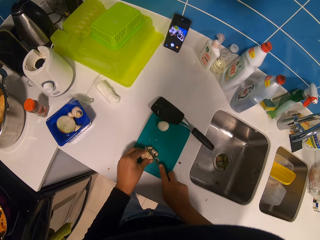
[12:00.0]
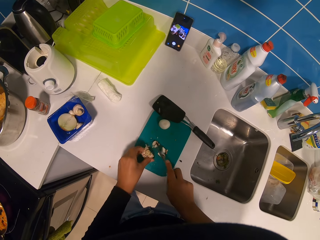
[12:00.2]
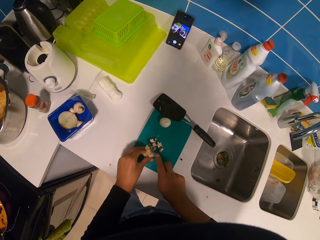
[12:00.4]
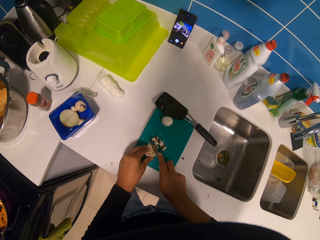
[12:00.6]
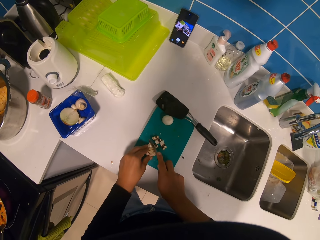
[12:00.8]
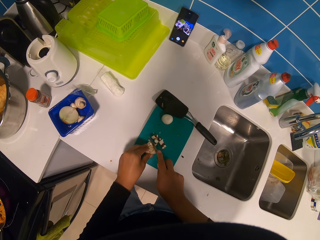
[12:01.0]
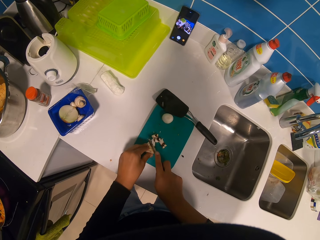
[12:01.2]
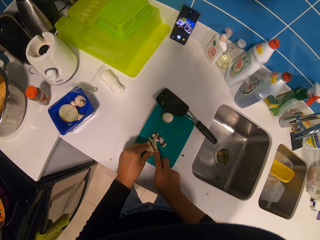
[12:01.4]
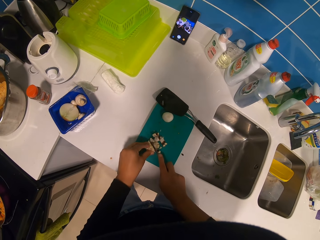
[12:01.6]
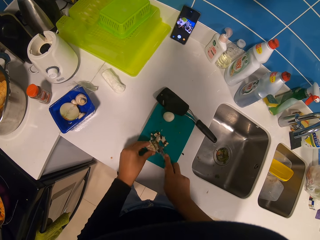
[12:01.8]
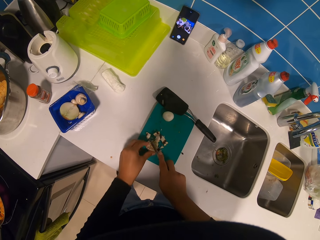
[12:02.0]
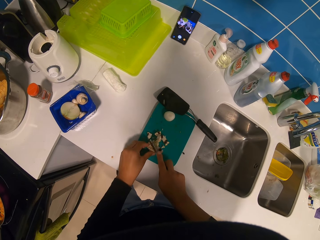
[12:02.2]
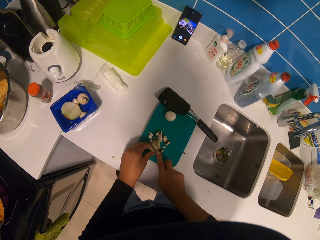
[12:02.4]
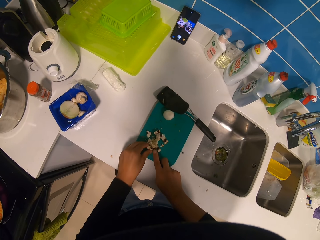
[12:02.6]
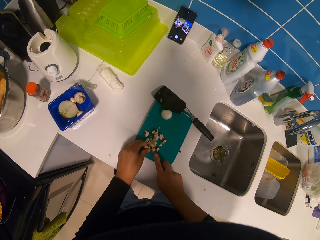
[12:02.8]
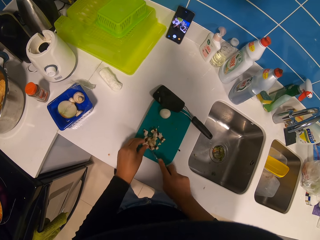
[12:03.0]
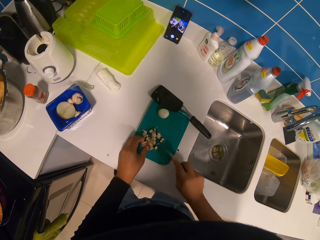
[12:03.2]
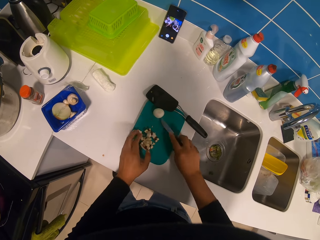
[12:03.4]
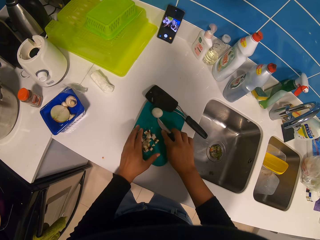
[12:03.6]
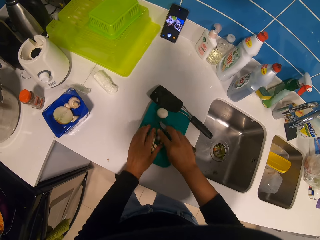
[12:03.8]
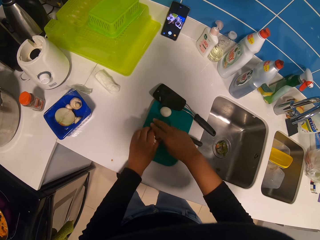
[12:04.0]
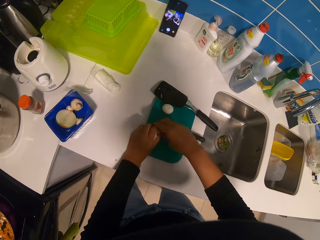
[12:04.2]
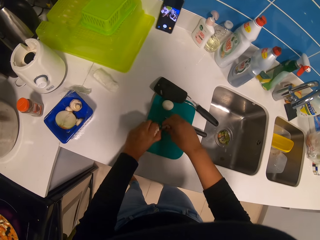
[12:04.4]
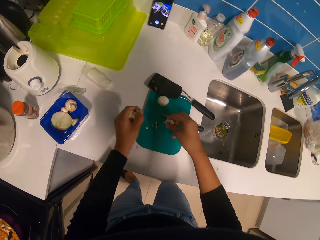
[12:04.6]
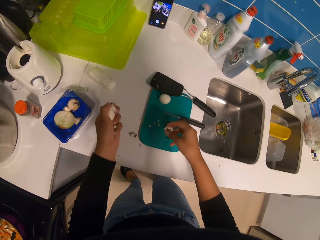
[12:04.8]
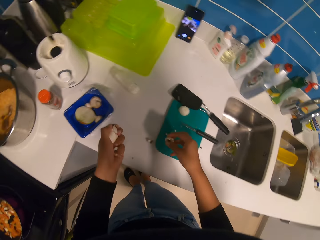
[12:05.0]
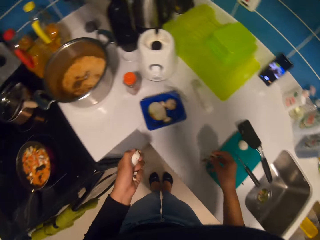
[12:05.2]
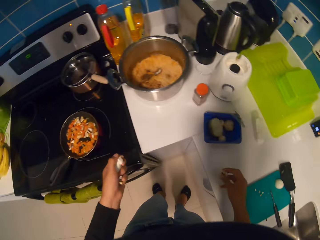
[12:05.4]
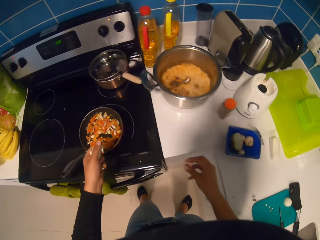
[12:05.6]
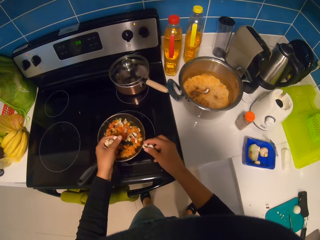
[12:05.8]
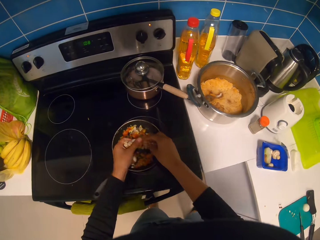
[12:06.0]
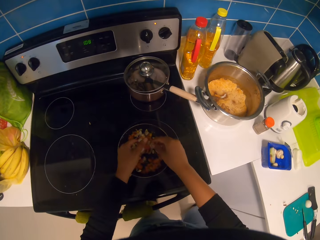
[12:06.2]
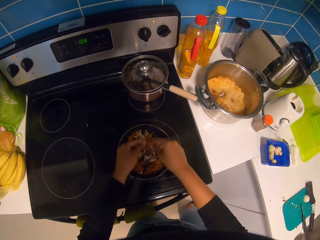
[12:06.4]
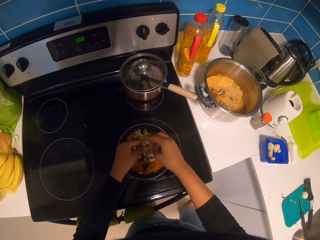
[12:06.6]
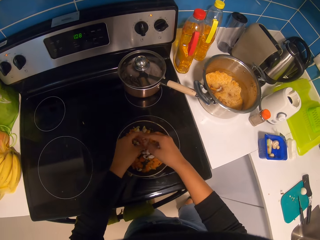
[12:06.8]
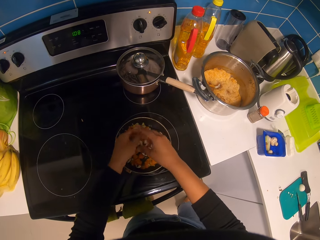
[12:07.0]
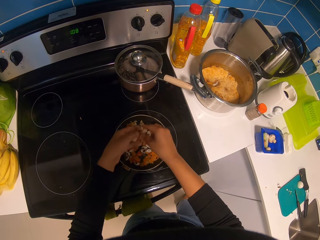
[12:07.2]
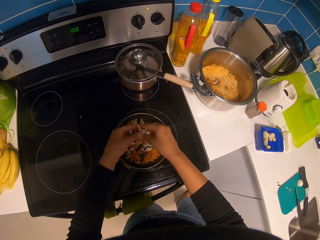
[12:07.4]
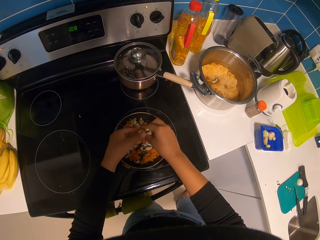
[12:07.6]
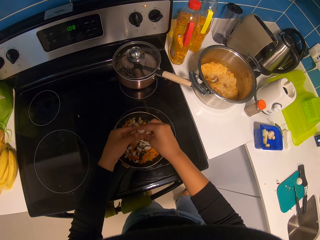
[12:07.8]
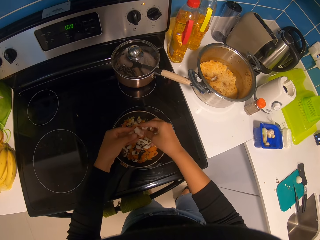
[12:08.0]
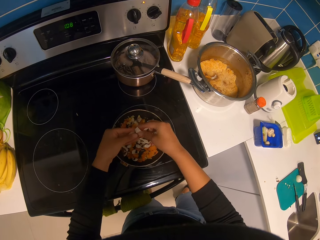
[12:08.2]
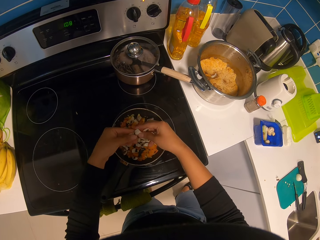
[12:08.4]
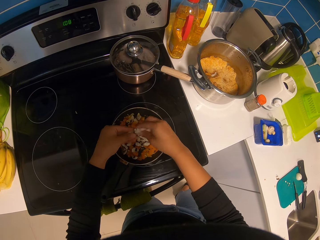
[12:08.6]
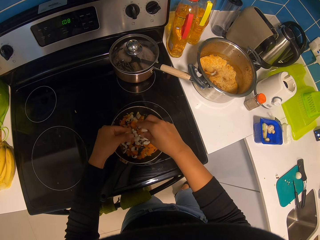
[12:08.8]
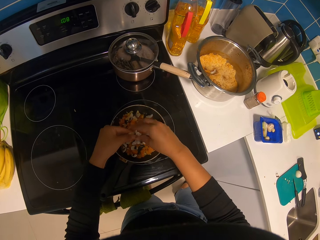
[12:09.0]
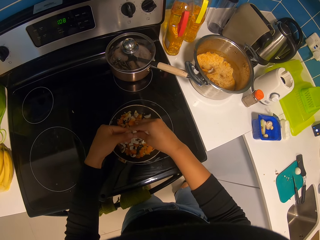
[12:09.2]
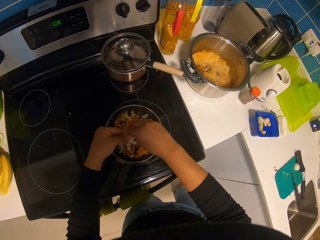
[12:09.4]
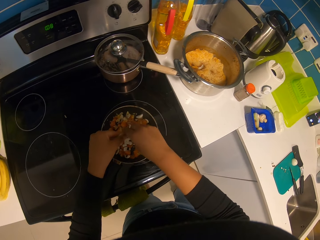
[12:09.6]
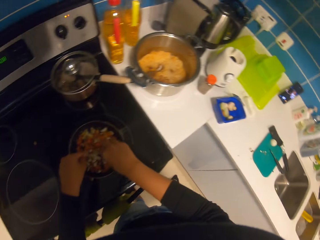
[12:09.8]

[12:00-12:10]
The camera wearer picks the pieces of mushroom or onion on a chopping board. They put the pieces of mushroom in a frying pan.

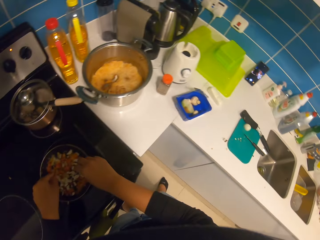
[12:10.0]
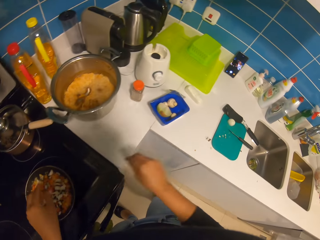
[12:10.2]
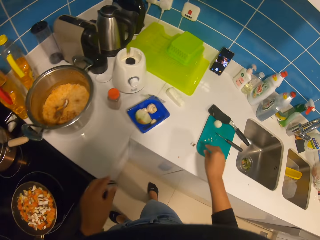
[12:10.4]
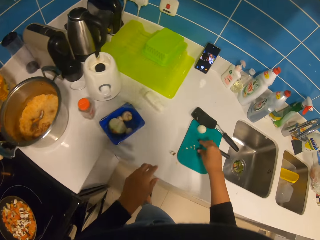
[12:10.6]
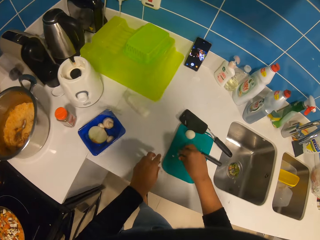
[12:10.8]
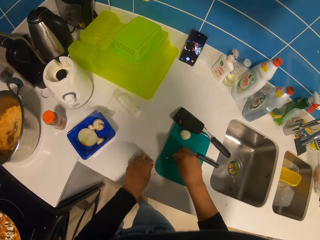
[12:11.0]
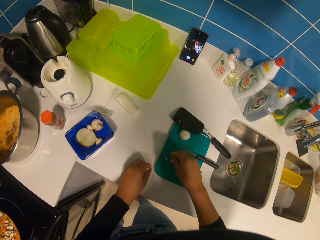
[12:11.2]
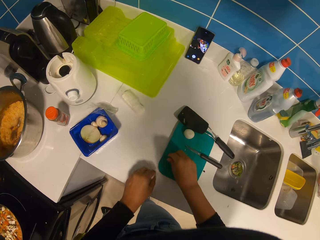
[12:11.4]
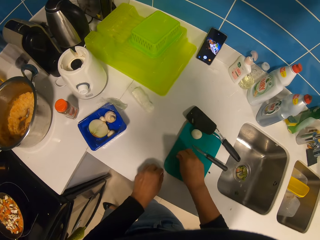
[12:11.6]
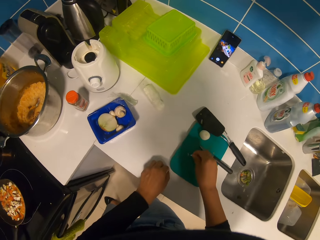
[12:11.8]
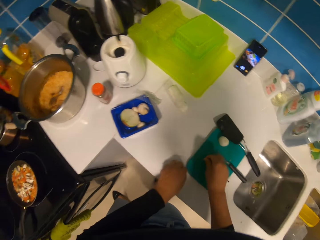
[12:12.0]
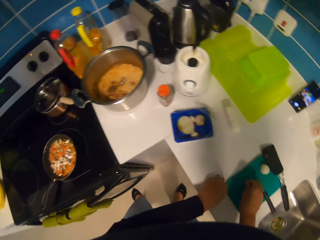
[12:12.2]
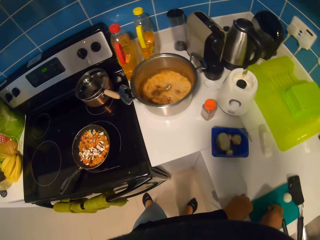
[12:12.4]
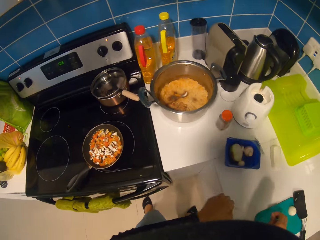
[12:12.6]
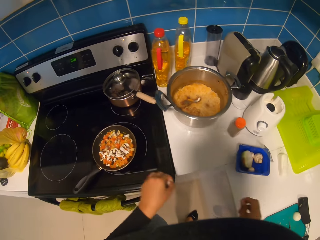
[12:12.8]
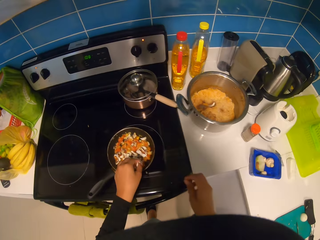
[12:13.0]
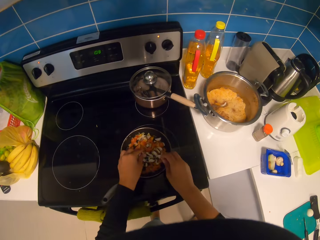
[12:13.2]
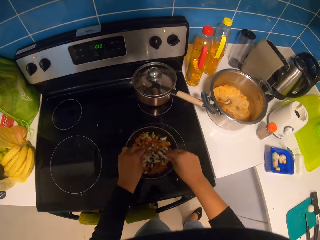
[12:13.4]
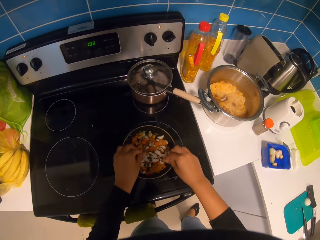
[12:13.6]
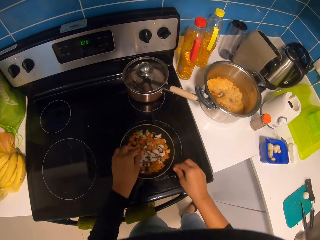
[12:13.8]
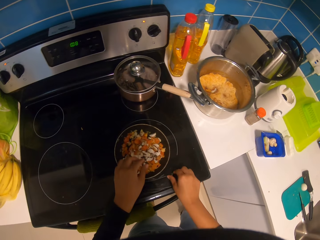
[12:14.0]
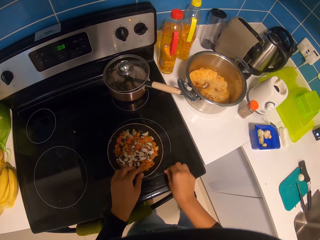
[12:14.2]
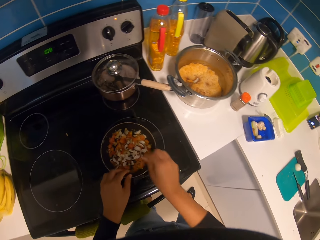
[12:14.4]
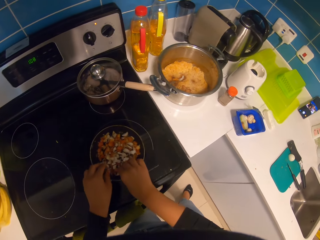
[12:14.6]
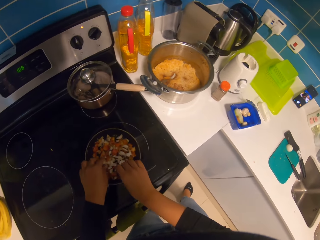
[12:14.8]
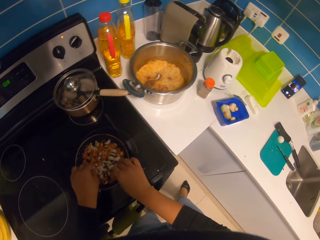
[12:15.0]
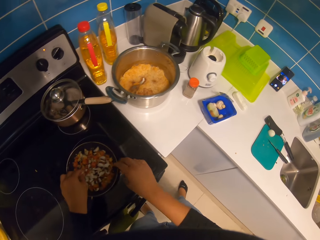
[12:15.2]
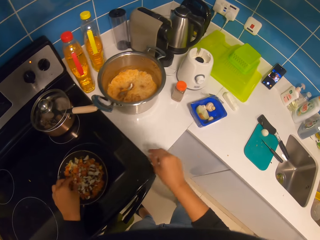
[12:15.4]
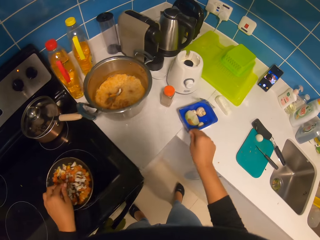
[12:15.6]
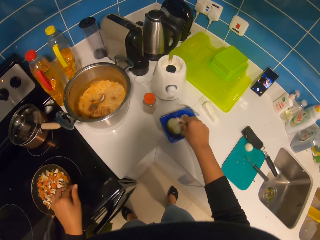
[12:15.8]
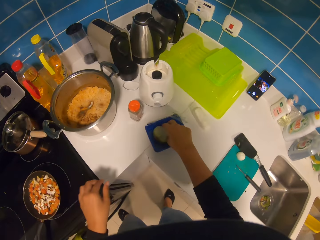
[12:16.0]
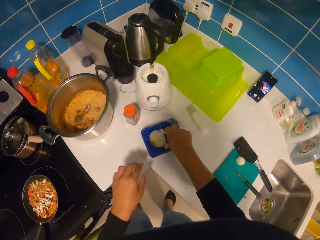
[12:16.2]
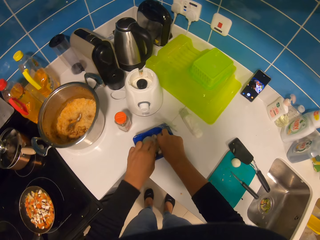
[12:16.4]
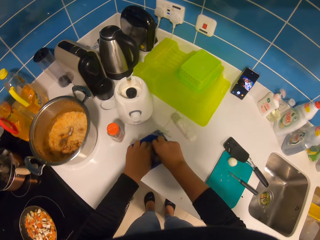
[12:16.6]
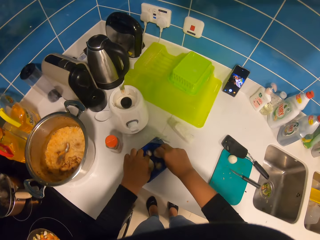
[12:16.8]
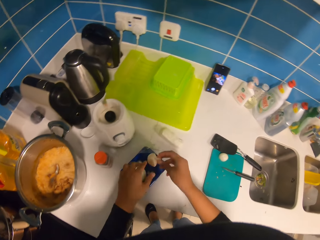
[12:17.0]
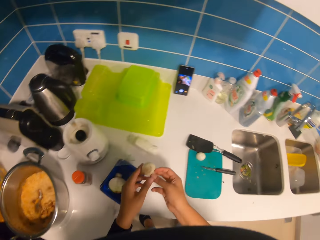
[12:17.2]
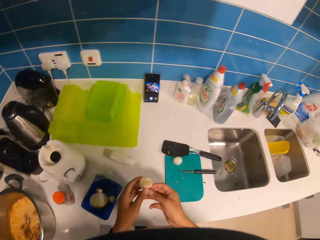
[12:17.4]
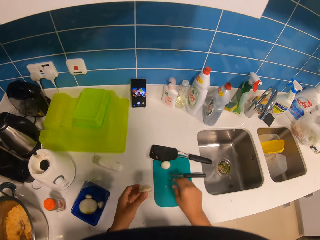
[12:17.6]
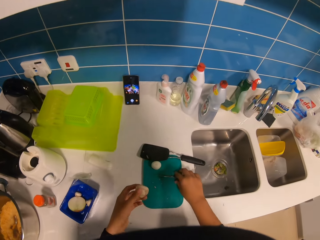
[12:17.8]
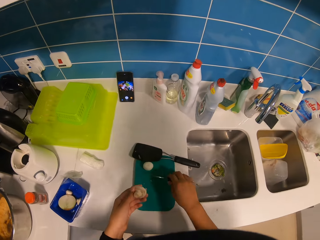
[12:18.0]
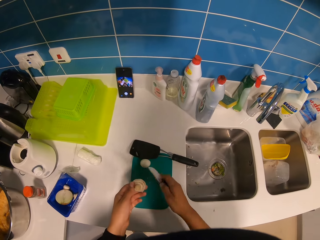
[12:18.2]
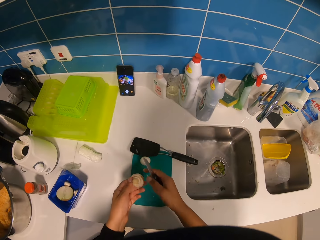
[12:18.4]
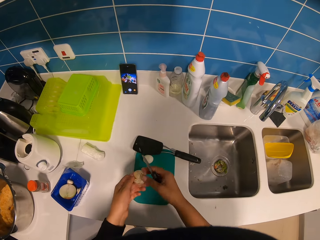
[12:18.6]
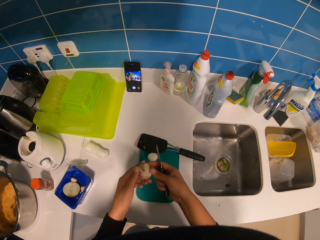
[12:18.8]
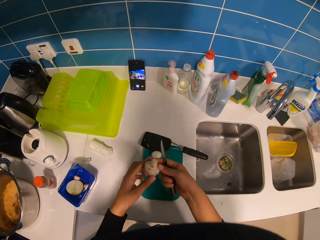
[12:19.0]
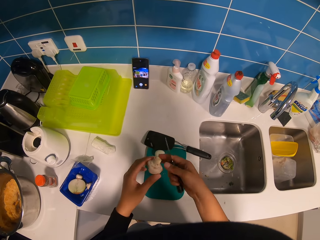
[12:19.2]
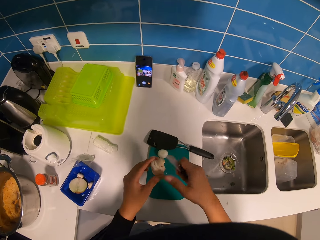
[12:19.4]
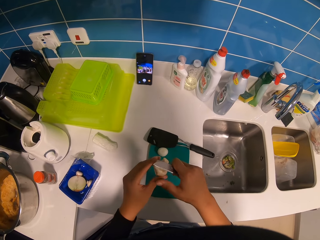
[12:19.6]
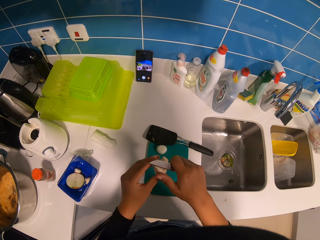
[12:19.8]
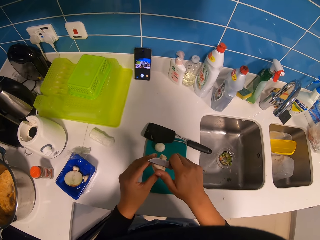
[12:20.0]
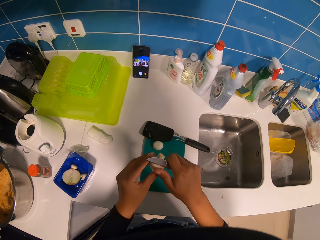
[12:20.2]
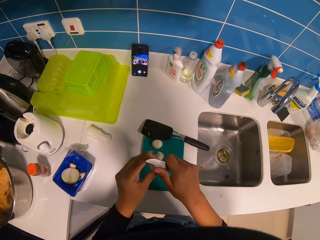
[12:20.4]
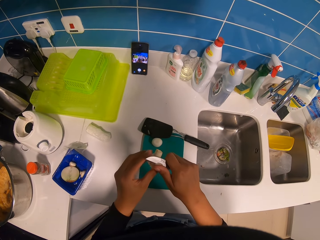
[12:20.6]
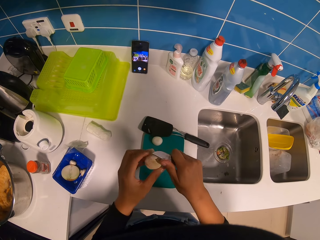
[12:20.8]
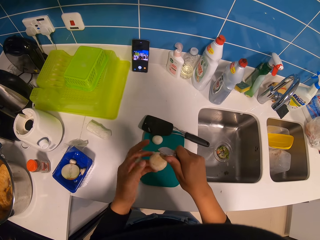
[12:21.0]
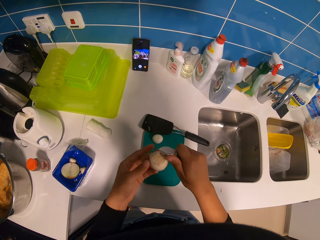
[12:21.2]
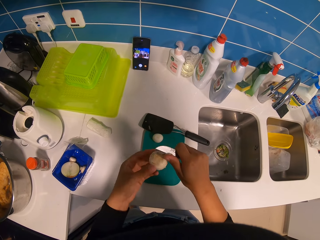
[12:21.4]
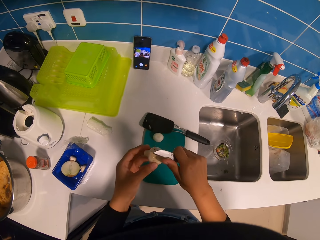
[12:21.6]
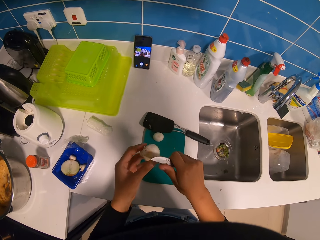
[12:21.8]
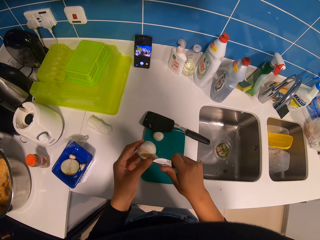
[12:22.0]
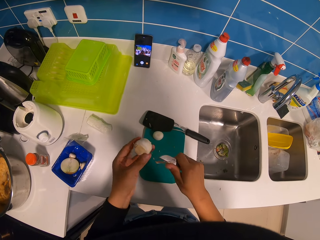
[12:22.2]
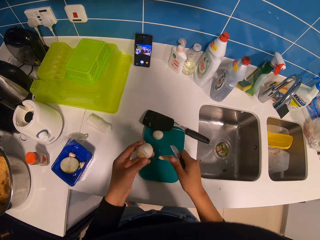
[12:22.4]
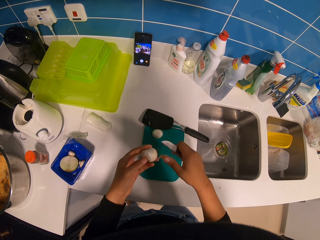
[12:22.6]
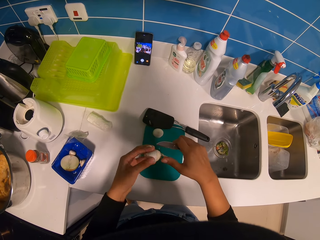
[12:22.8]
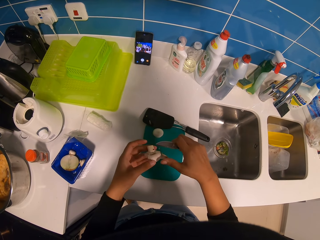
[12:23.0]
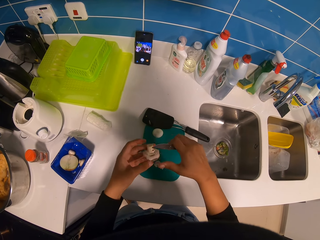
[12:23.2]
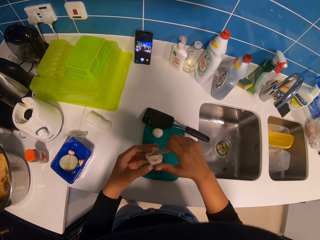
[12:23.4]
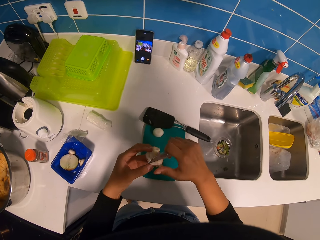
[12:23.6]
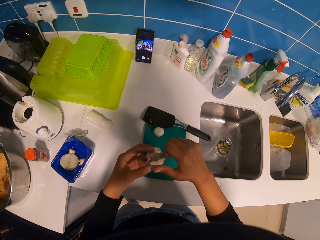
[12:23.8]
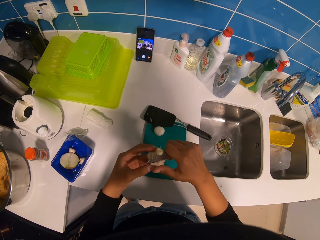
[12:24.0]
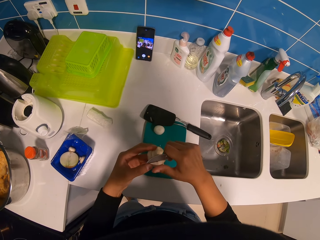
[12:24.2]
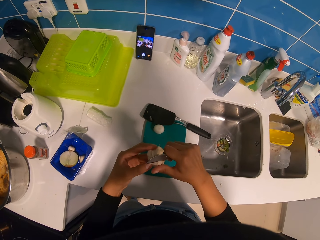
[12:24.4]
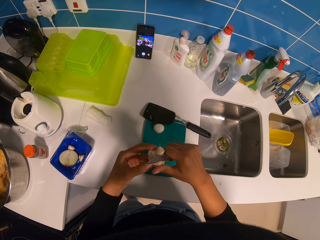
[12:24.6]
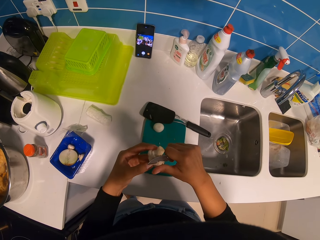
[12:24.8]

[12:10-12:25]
The camera wearer picks the pieces of mushroom or onion on a chopping board. They put the pieces of mushroom in a frying pan. They pick a mushroom or onion in a tin. They pick up a knife. They chop the mushroom. They remove onion peels.
